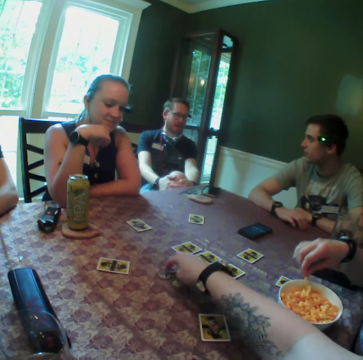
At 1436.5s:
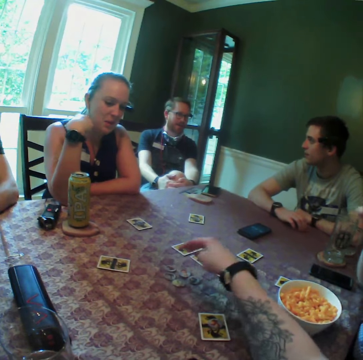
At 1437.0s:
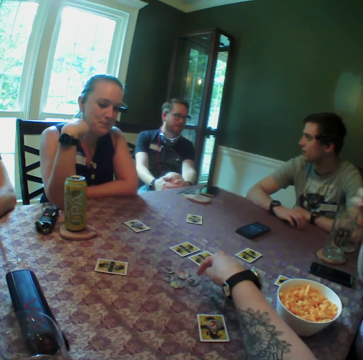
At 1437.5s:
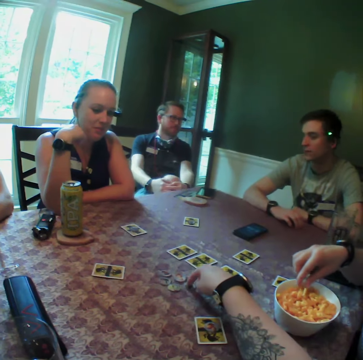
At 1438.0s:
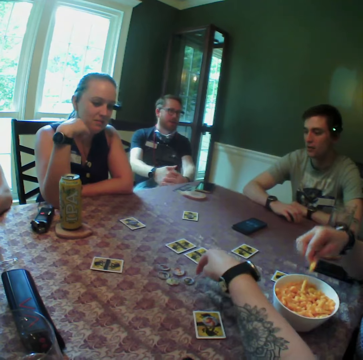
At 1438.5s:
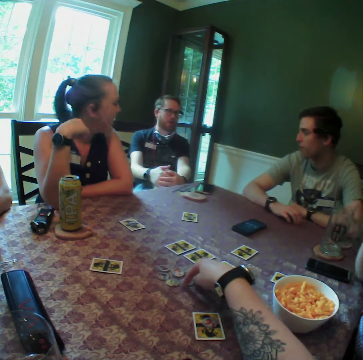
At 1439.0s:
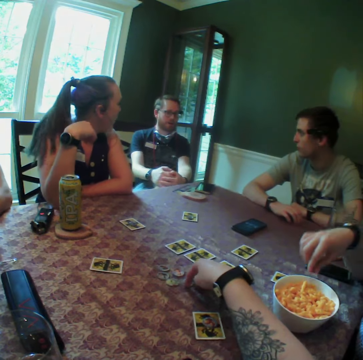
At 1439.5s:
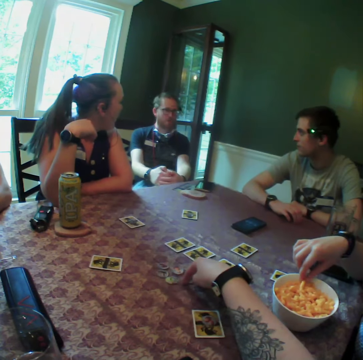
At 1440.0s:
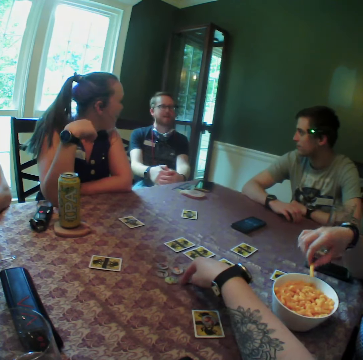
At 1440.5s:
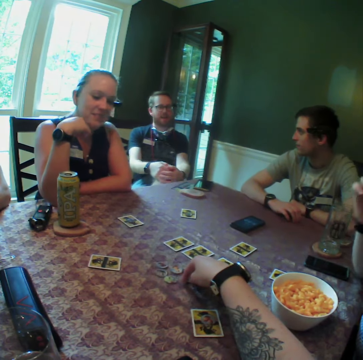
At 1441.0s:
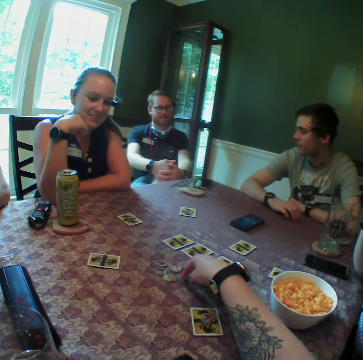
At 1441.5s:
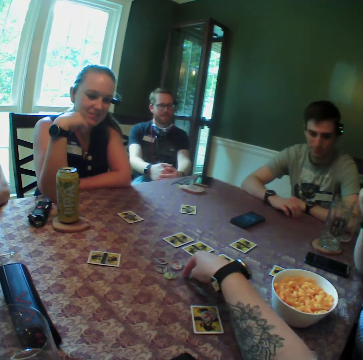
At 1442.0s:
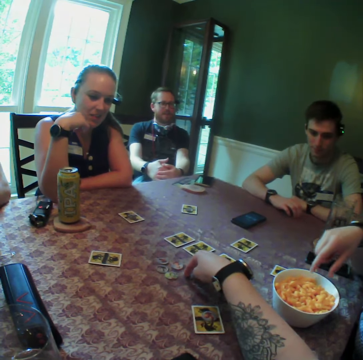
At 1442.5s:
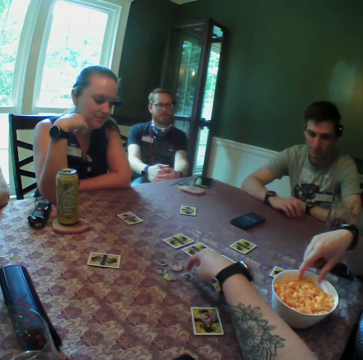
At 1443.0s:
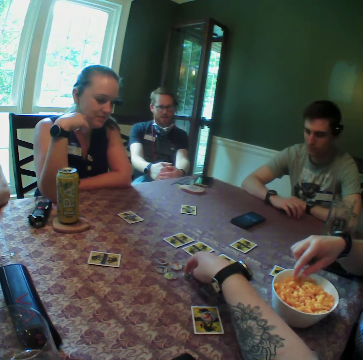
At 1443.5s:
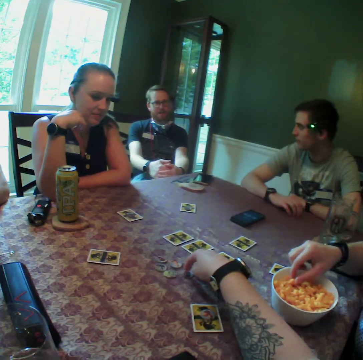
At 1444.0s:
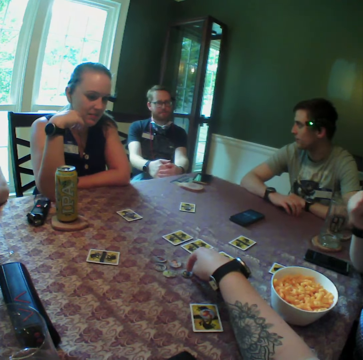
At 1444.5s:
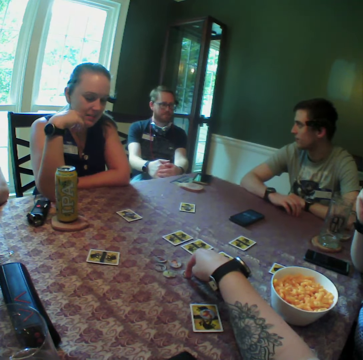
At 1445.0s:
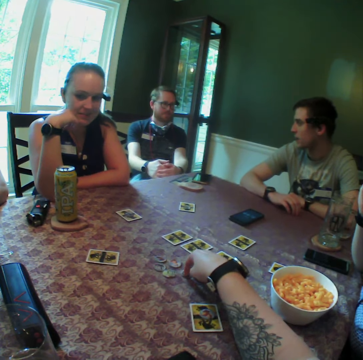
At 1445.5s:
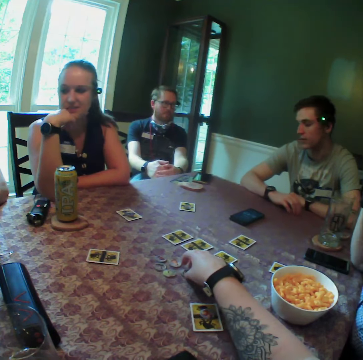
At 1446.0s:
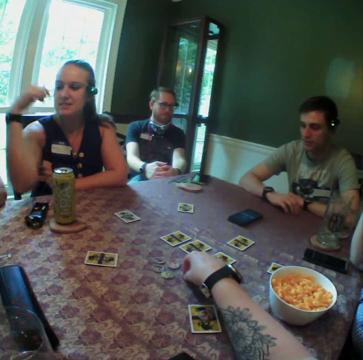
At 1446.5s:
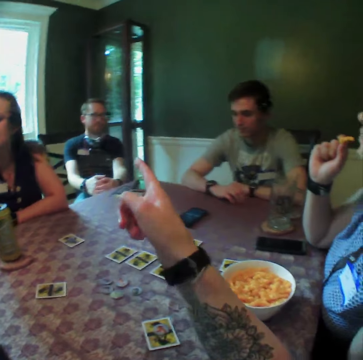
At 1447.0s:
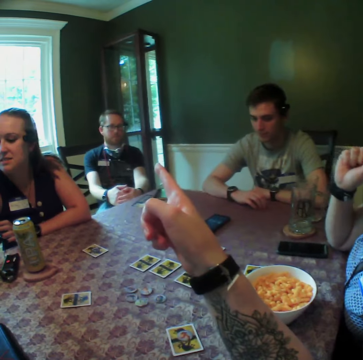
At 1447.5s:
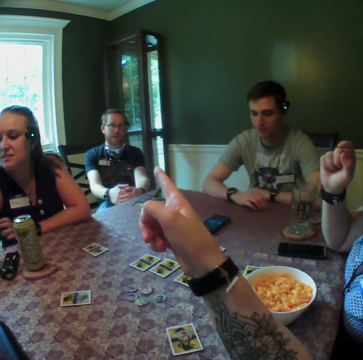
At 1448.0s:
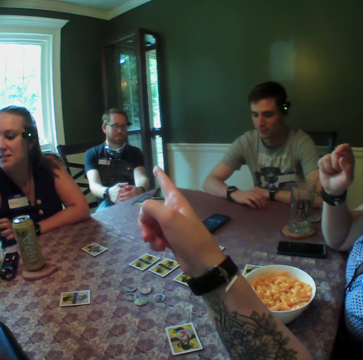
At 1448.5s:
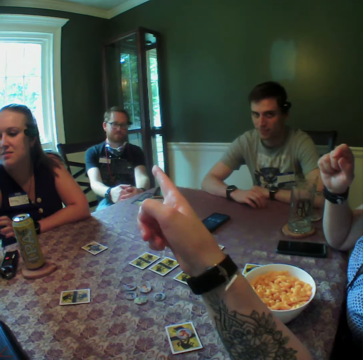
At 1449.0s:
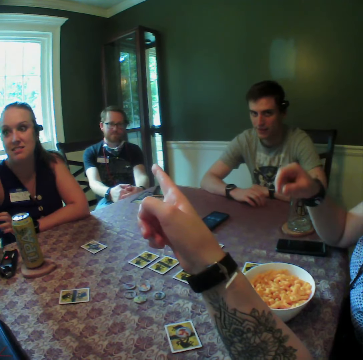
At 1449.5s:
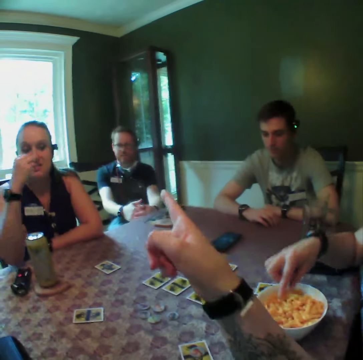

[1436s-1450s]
The woman picks from the cheeseballs bowl with her right hand. She eats popcorn. She picks from the cheeseballs bowl with her right hand repeatedly. The camera wearer picks the coaster from the table with his right hand. He drops the coaster in his hand on the table. Another person does something.

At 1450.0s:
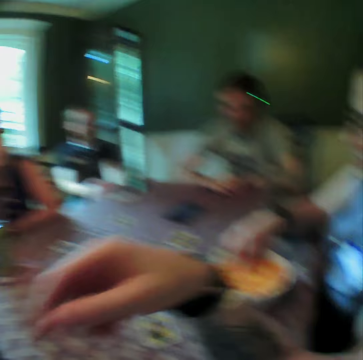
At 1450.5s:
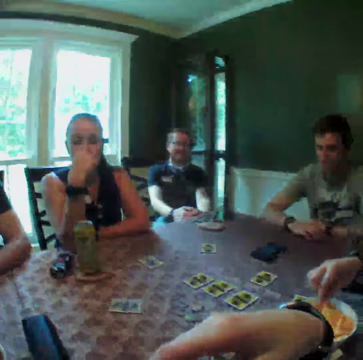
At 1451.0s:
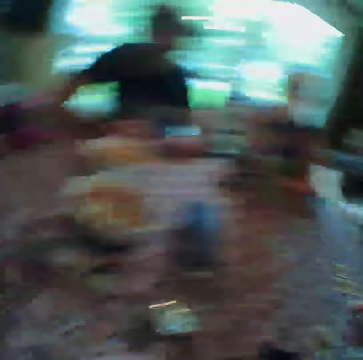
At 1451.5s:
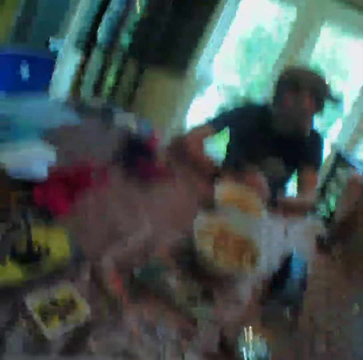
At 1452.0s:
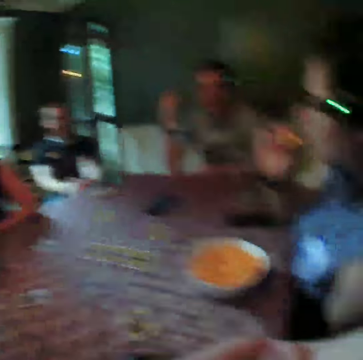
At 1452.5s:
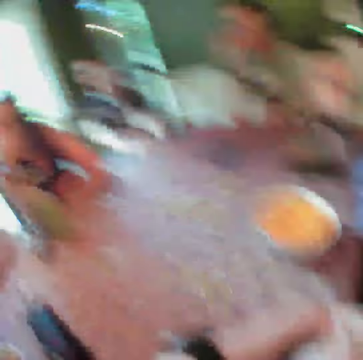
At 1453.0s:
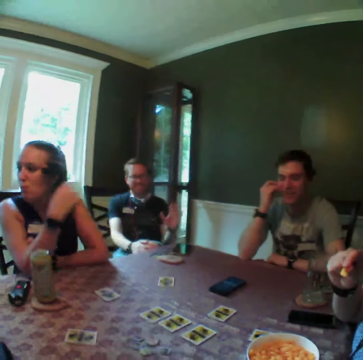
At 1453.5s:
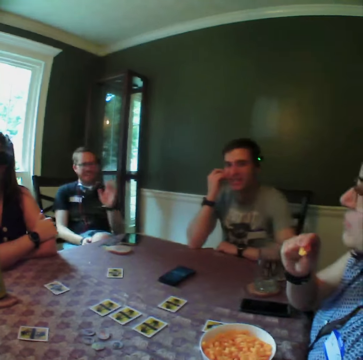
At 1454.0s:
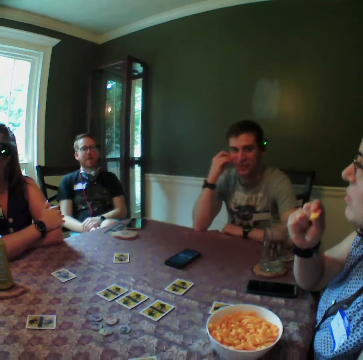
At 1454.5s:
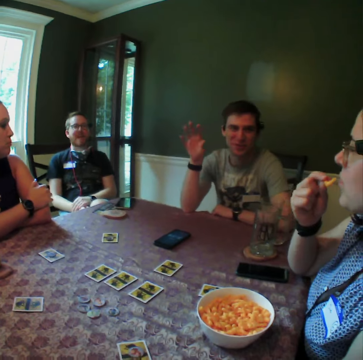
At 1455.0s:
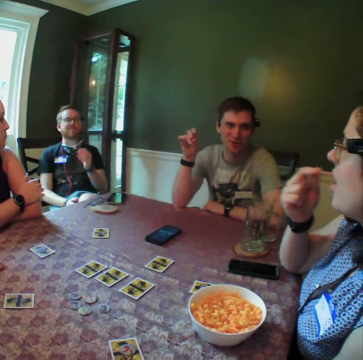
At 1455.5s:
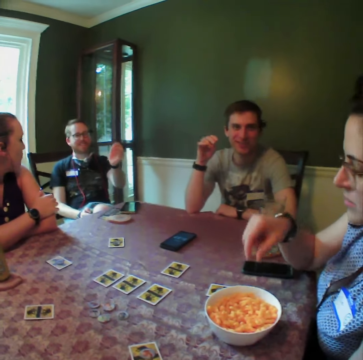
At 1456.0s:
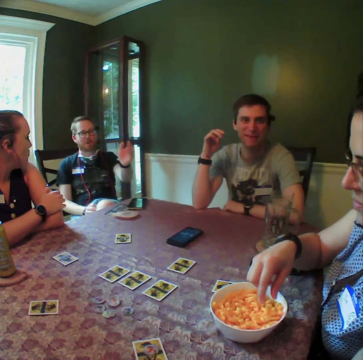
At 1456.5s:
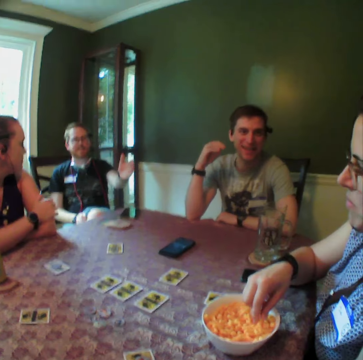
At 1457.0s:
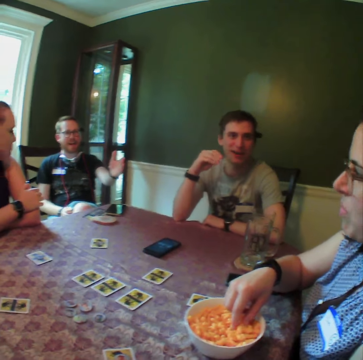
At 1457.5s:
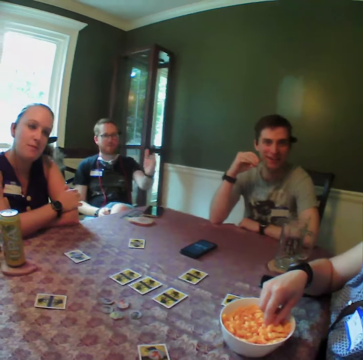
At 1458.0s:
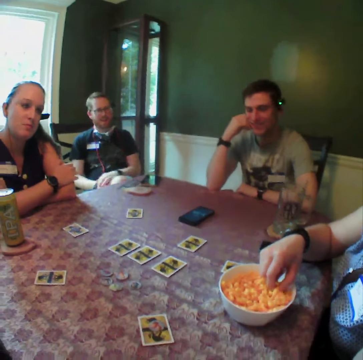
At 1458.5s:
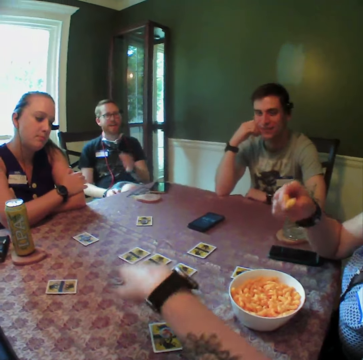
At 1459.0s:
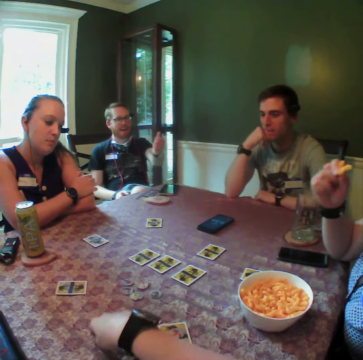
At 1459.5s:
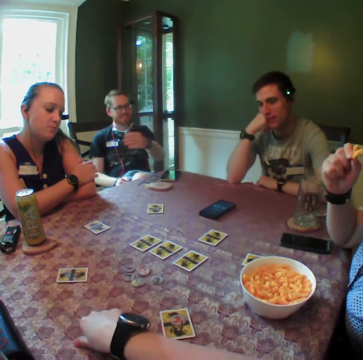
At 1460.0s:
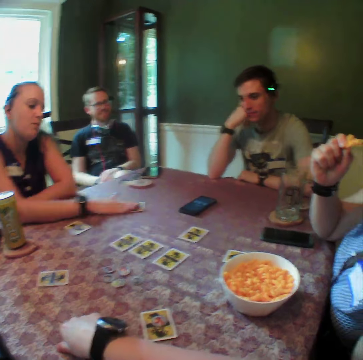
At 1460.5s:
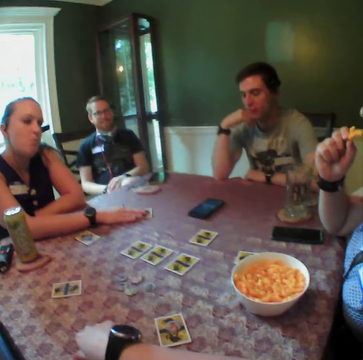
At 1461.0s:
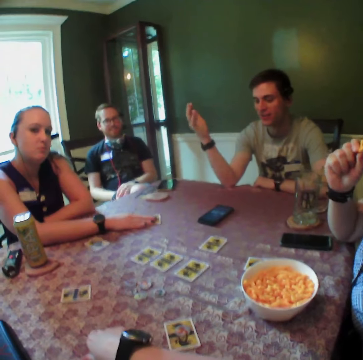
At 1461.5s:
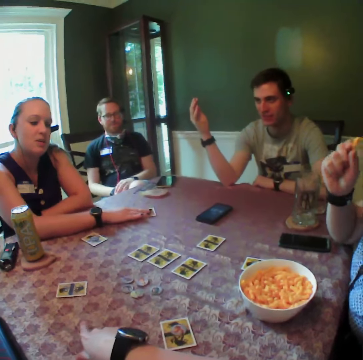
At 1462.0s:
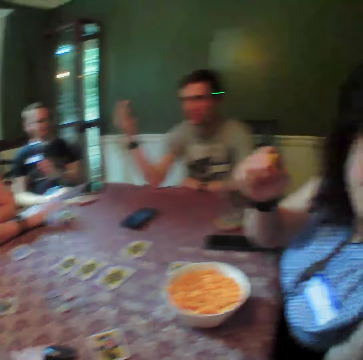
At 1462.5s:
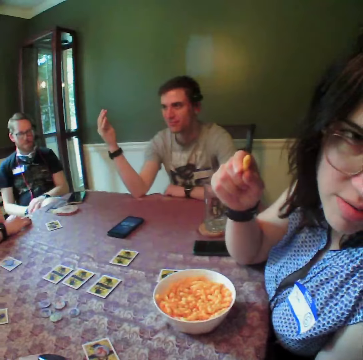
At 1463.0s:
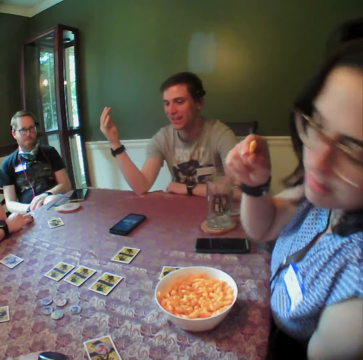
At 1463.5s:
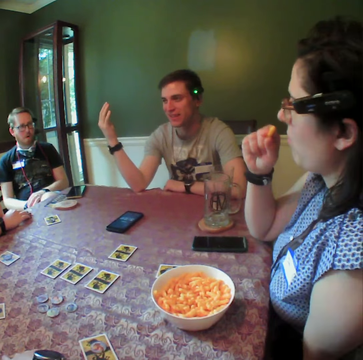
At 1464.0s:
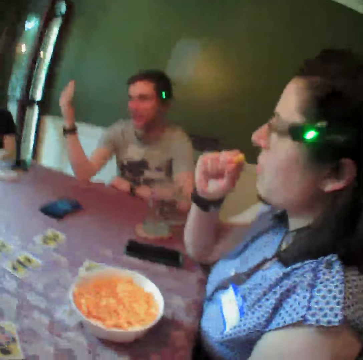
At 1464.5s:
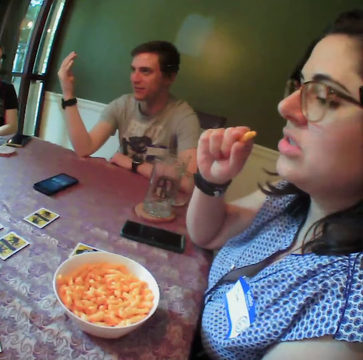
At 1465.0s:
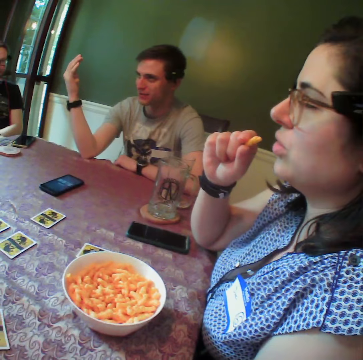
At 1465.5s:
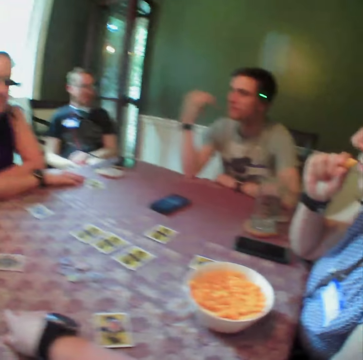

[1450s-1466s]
The camera wearer looks around. A woman eats a cheeseball with her right hand. A person communicates to the camera wearer. The woman dips her right hand into the cheeseball bowl with her right hand and picks from the cheeseball bowl on the table with her right hand. Another woman places her right hand on a card on the table. She holds the card on the table. She moves the card on the table with her right hand.

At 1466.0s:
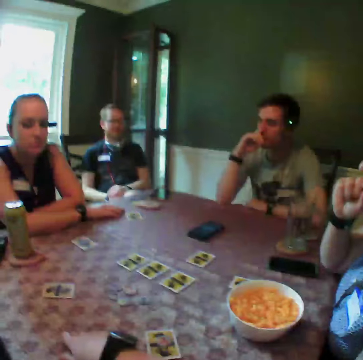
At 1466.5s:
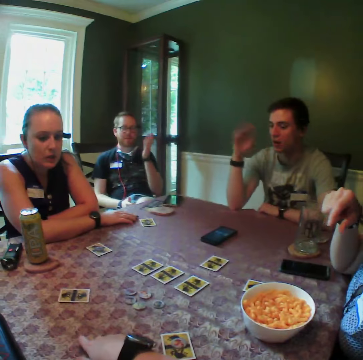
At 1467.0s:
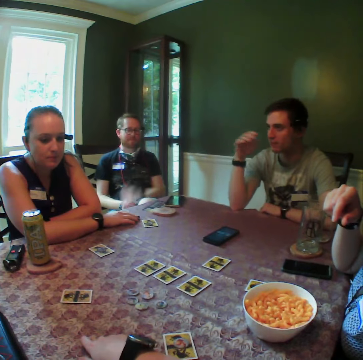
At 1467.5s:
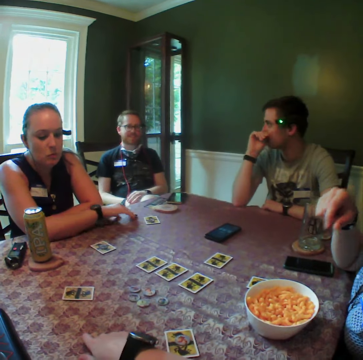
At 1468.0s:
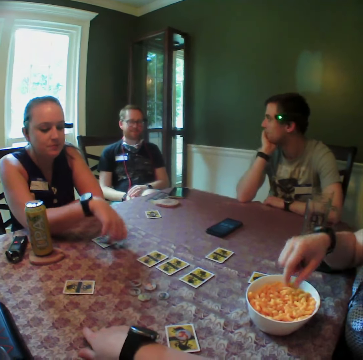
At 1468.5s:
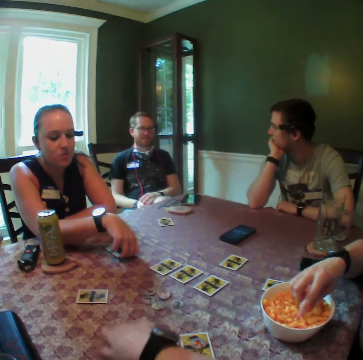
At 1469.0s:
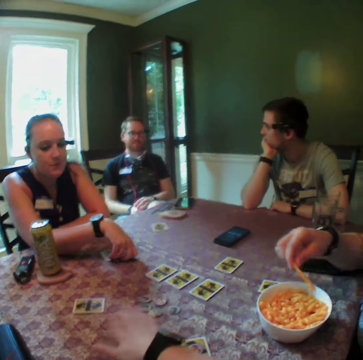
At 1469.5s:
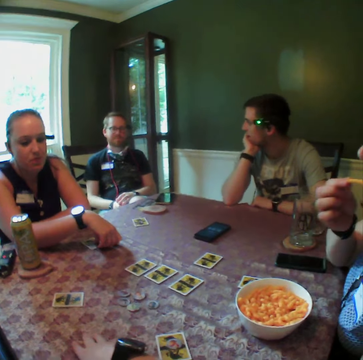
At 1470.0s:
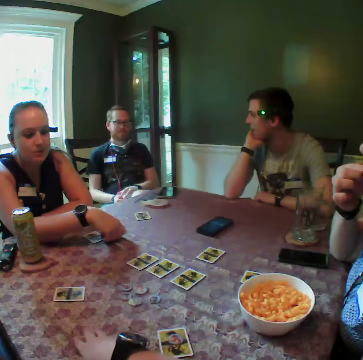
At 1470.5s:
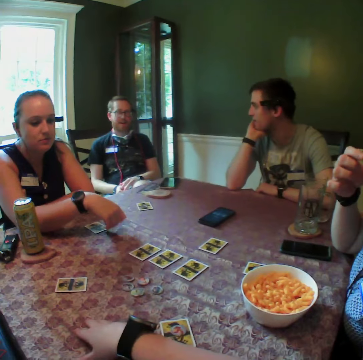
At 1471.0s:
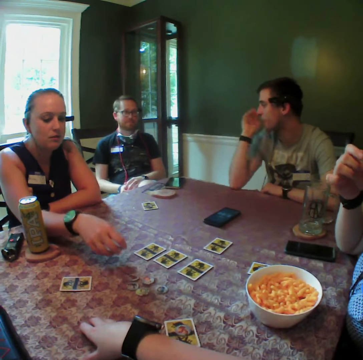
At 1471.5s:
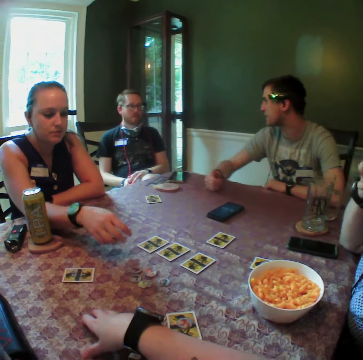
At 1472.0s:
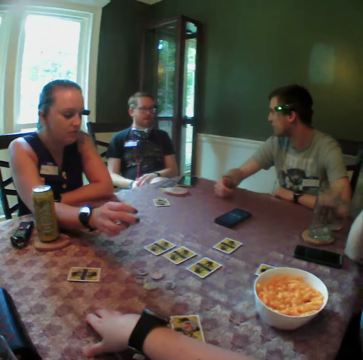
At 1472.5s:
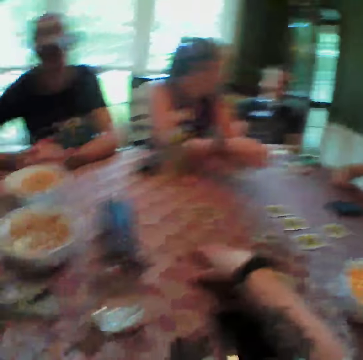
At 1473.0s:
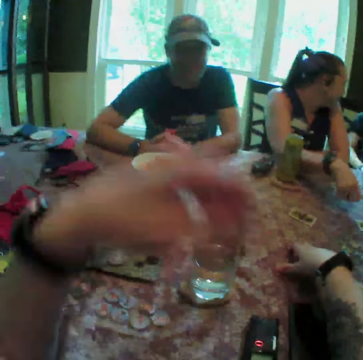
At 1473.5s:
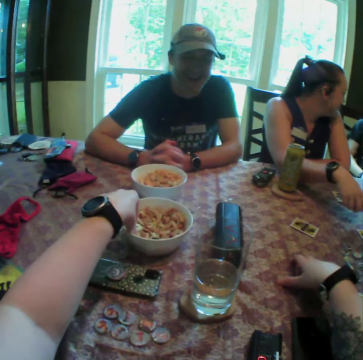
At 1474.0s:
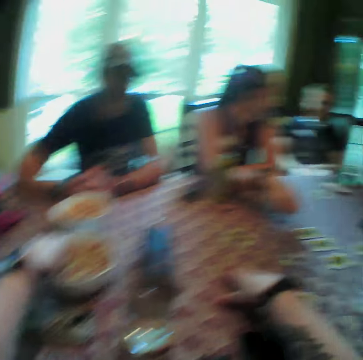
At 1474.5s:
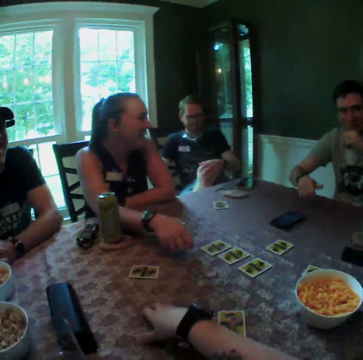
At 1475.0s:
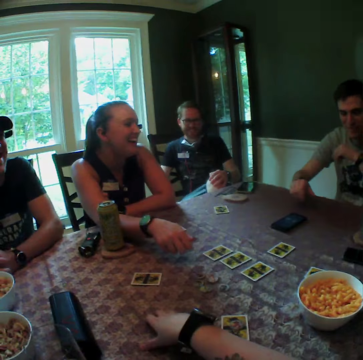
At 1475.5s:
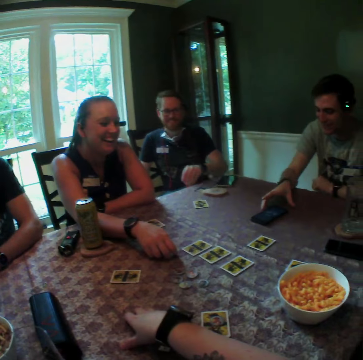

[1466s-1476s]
A woman places her right hand on the card on the table. Another woman picks from the cheeseball bowl on the table with her right hand. The first woman moves the card on the table with her right hand. The camera wearer places his right hand on the table. A man places his right hand on the table. The camera wearer picks from the chips bowl with his left hand.
